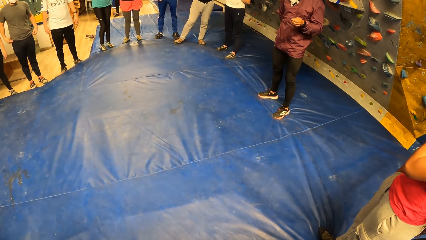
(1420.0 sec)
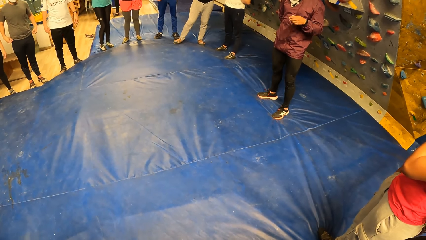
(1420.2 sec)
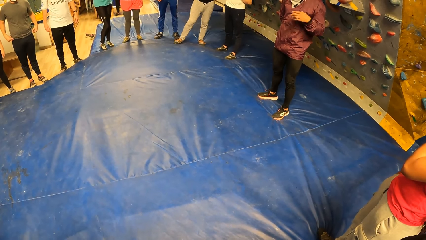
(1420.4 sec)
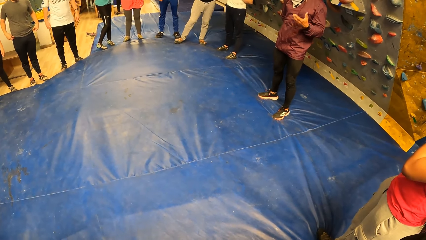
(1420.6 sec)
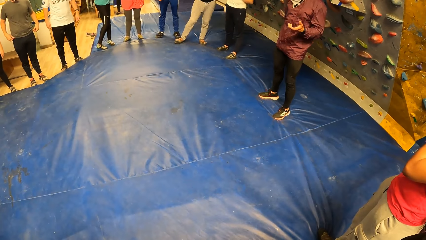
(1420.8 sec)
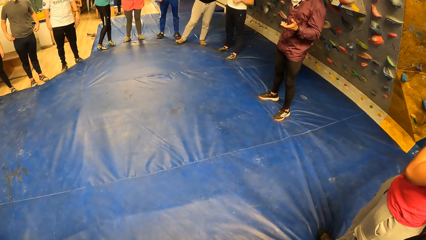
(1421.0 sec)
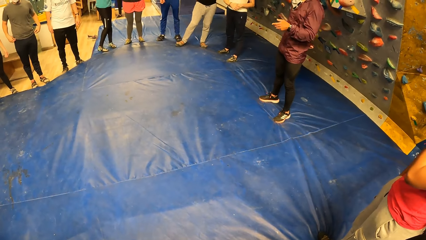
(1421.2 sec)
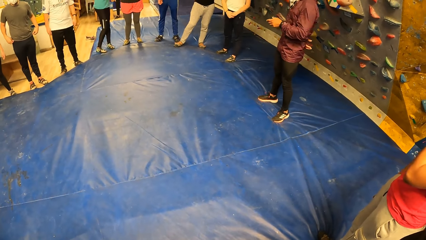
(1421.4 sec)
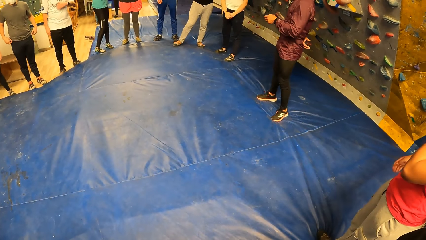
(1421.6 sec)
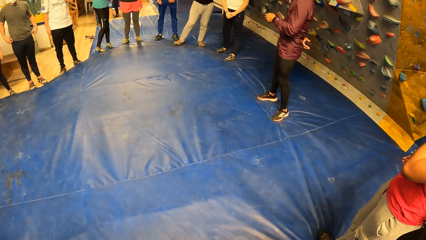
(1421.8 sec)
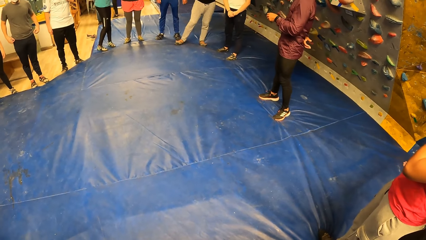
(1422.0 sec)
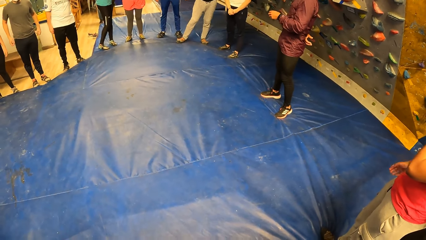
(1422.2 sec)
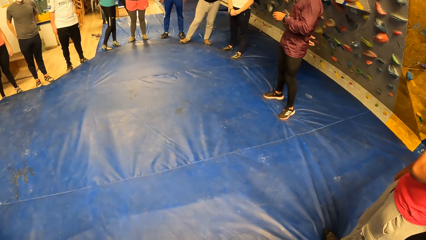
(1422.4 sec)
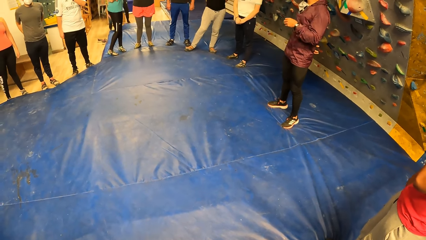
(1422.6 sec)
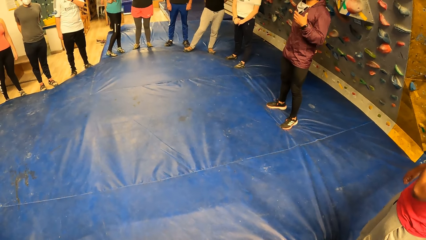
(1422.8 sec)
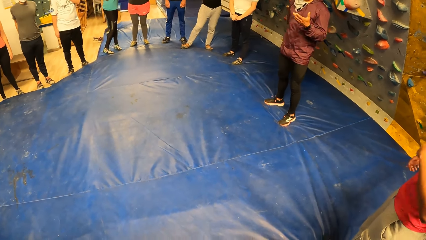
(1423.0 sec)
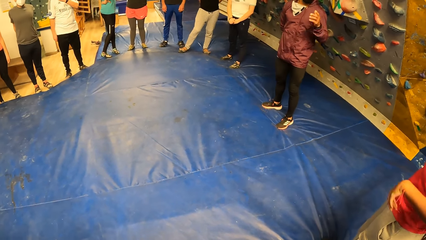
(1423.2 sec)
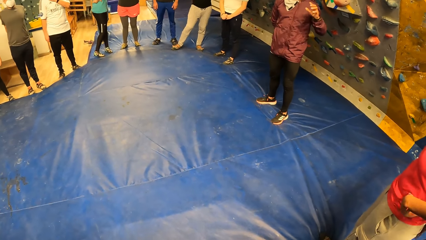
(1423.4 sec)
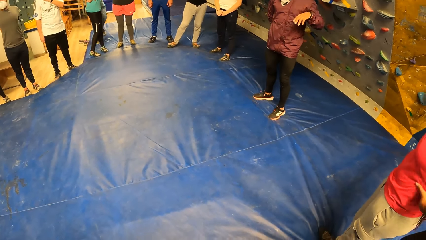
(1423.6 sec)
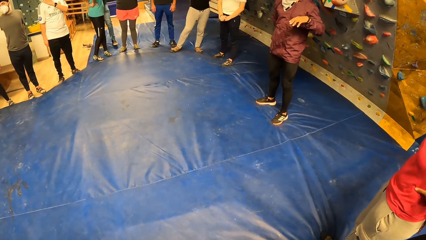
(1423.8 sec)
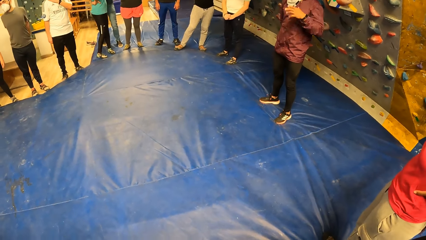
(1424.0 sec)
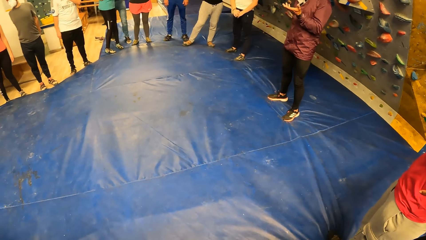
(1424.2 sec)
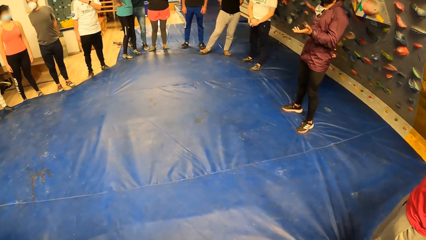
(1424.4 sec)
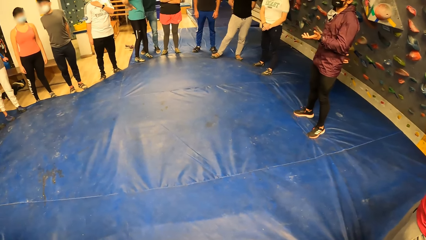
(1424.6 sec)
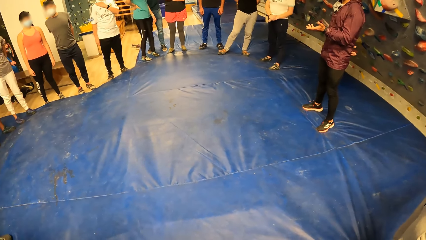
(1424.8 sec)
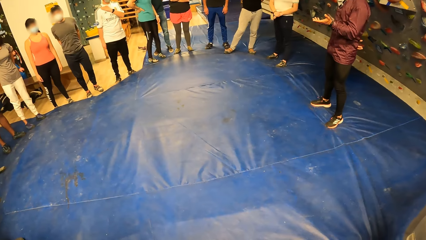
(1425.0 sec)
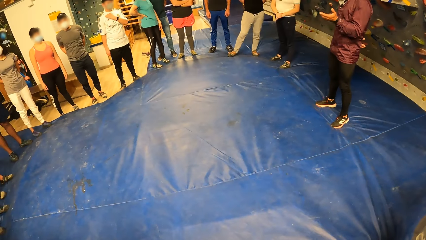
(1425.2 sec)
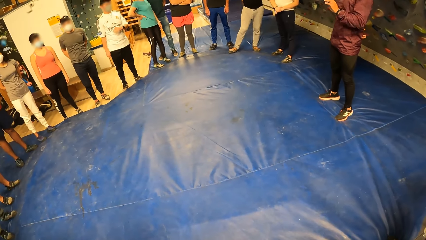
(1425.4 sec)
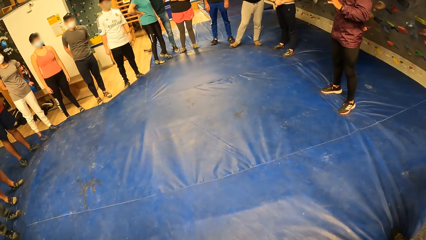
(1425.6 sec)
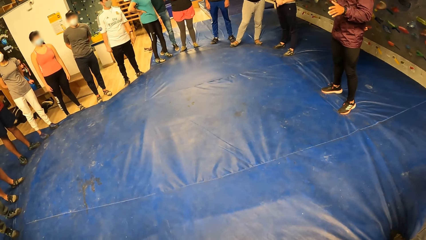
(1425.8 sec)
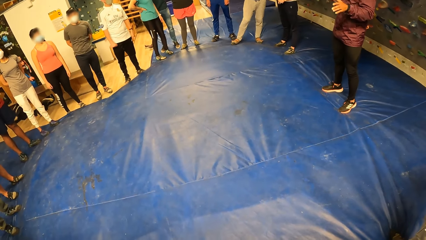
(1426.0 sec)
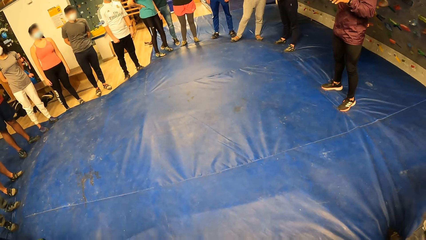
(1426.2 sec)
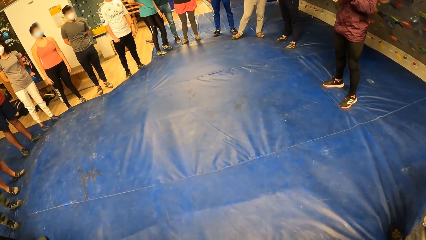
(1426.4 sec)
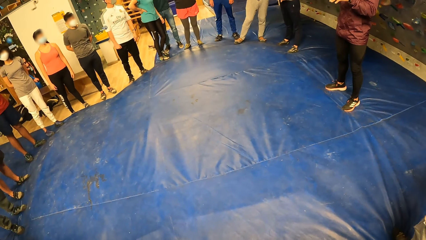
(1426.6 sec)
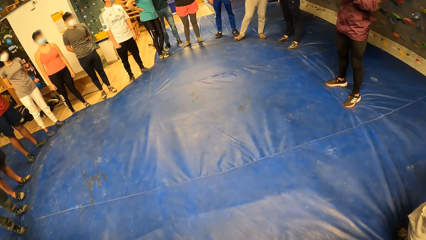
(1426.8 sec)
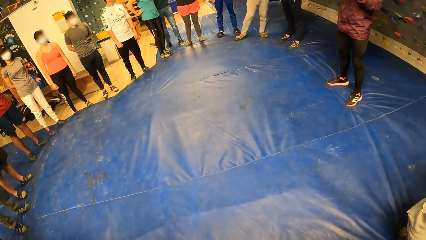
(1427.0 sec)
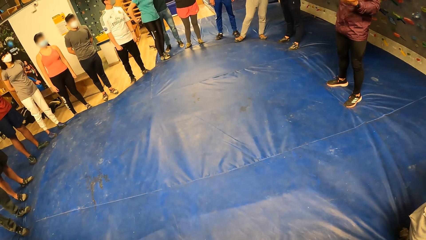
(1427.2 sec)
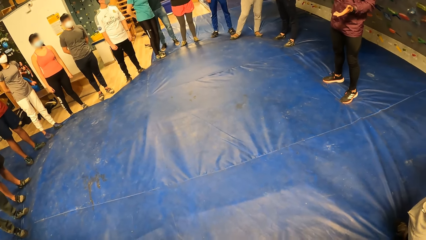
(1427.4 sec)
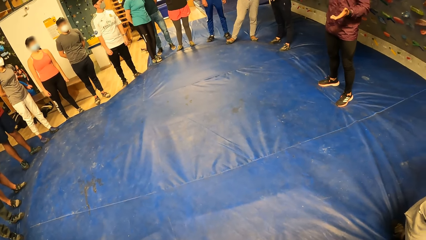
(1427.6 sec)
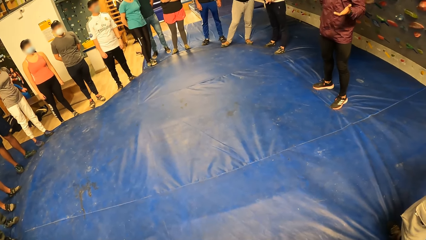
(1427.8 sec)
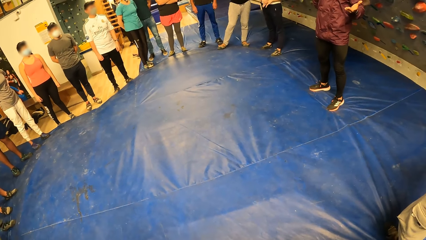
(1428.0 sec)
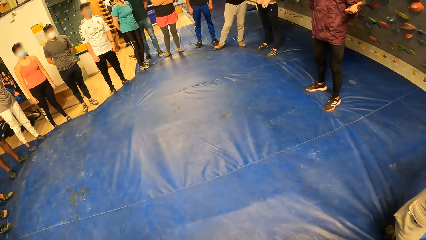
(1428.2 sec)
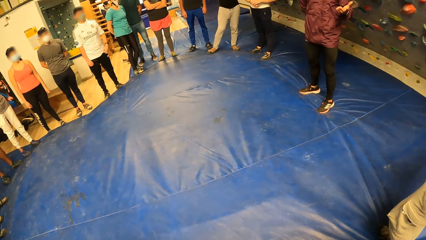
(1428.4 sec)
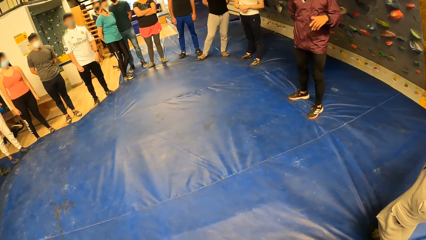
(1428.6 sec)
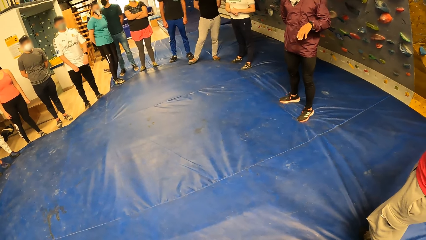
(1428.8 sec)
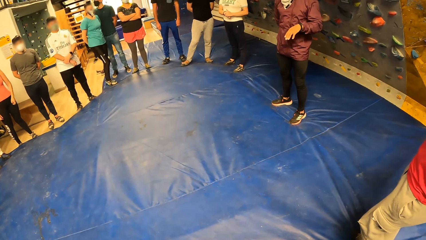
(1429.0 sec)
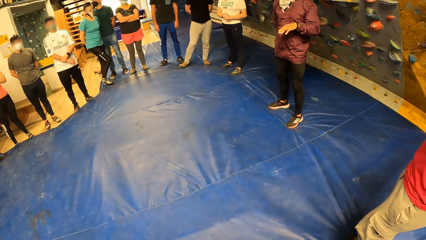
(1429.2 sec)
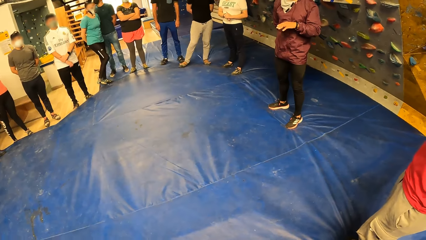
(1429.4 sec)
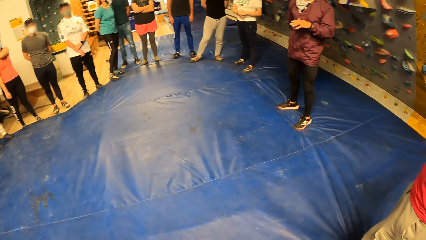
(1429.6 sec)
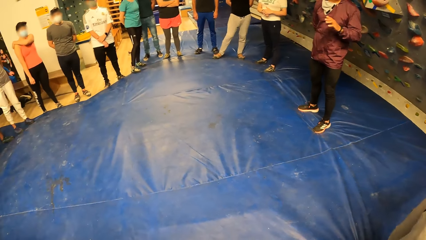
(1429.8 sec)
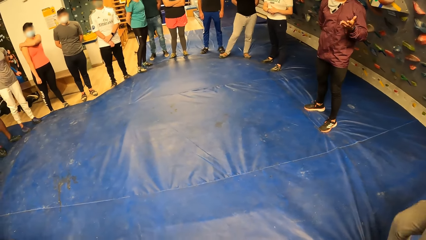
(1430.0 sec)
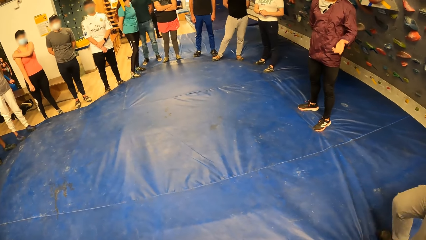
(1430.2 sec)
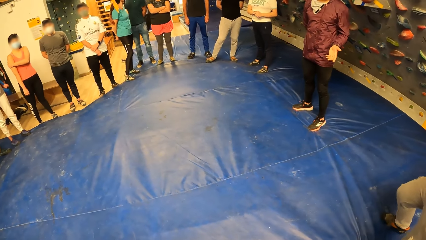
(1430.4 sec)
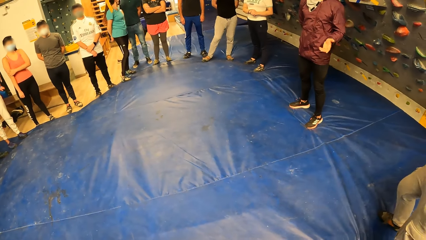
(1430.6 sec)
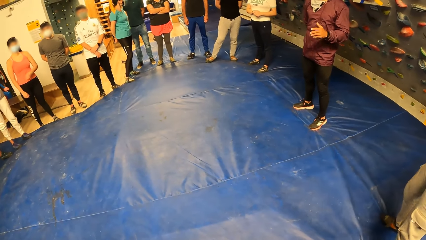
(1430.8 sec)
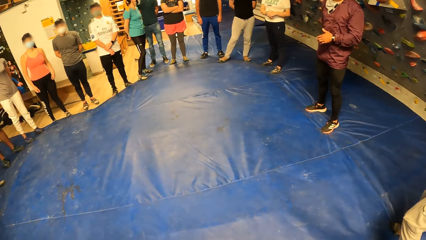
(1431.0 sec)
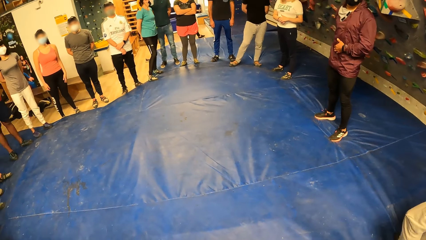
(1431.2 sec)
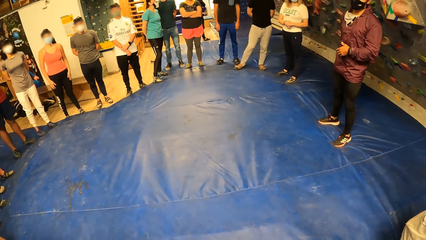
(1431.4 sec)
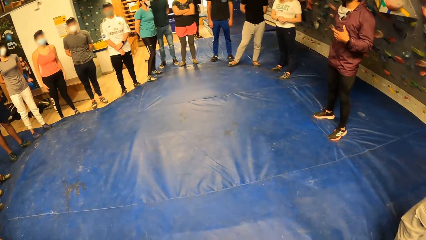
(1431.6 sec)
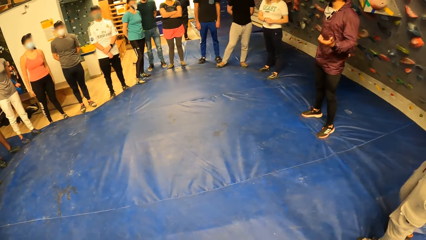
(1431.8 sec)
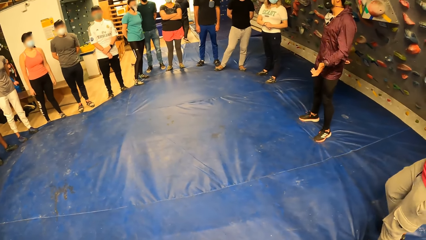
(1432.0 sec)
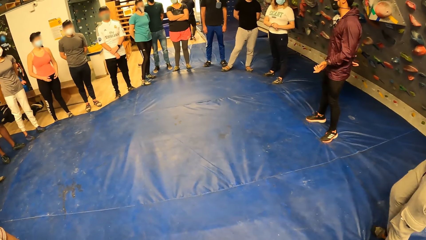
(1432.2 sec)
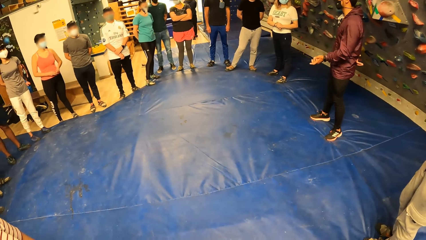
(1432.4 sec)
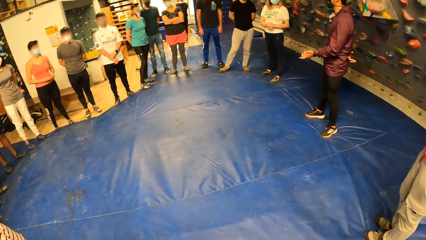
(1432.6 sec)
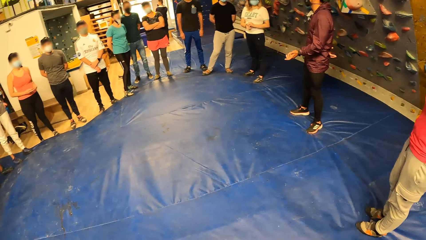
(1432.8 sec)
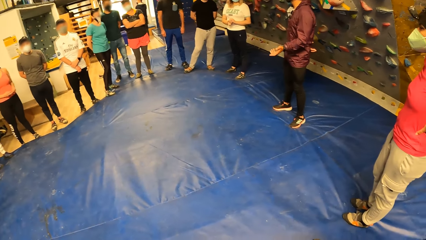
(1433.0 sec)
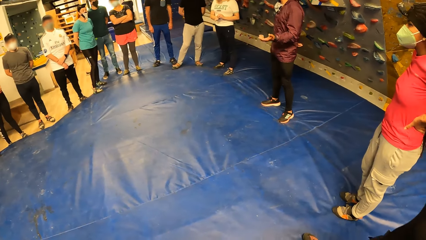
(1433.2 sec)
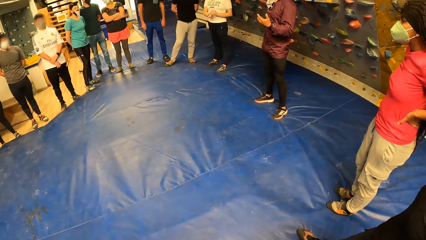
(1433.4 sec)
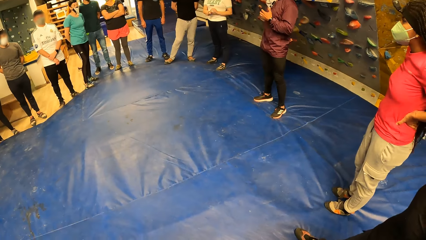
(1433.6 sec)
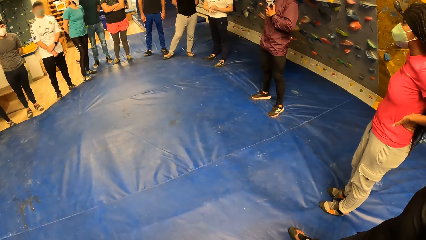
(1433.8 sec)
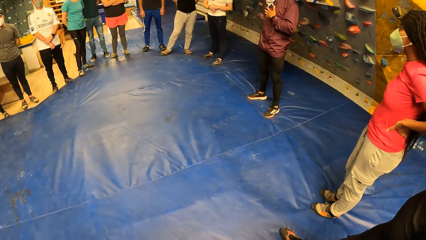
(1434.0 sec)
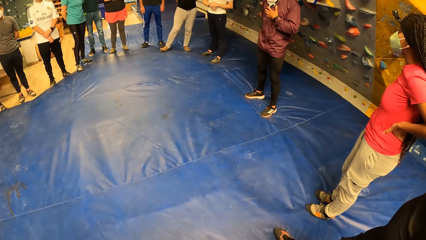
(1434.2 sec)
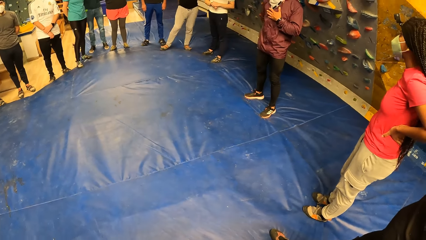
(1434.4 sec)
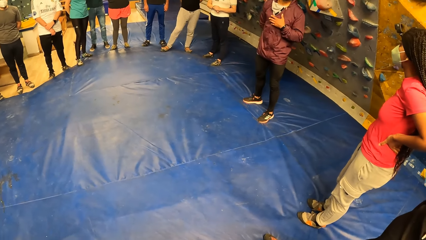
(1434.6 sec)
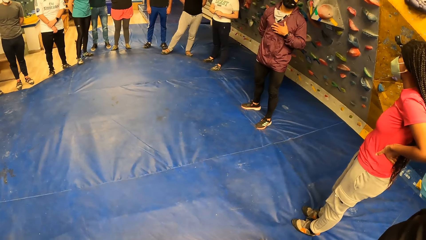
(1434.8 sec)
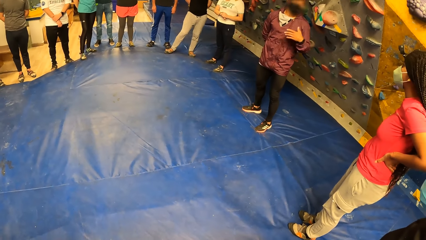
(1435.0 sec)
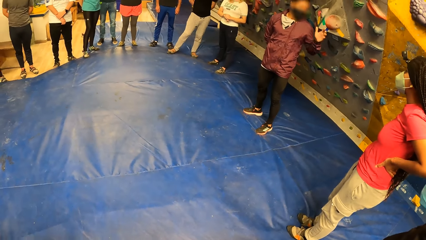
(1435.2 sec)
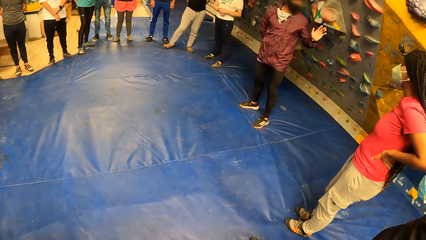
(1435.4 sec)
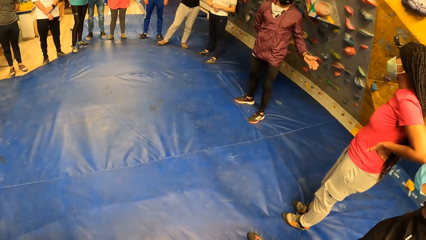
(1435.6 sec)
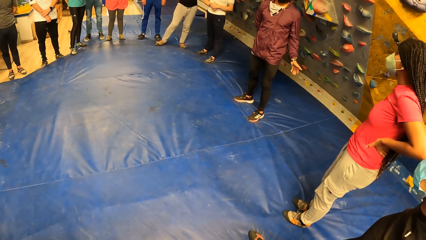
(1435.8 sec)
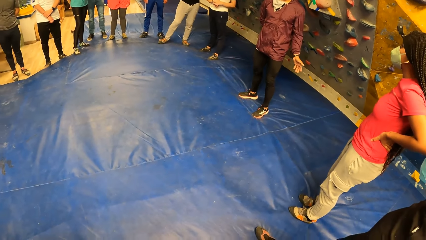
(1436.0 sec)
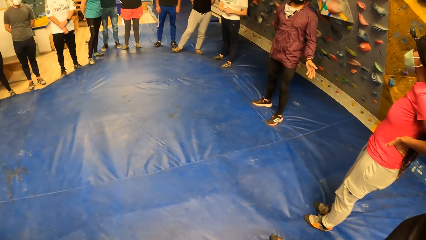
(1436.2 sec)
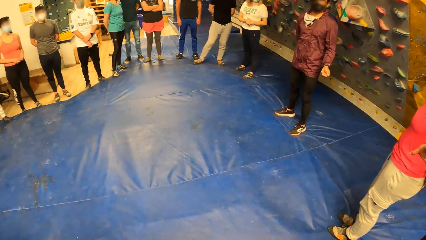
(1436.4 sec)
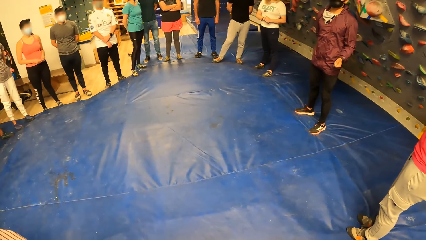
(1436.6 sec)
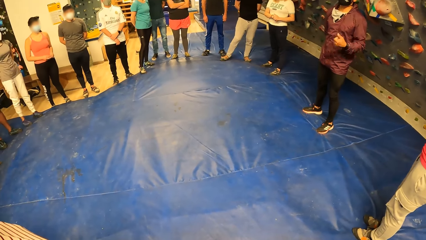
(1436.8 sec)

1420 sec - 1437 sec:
A lady listens to a man. Another man listens to the first man. Another lady listens to the first man.
